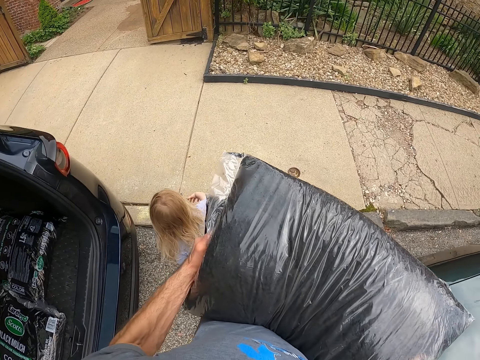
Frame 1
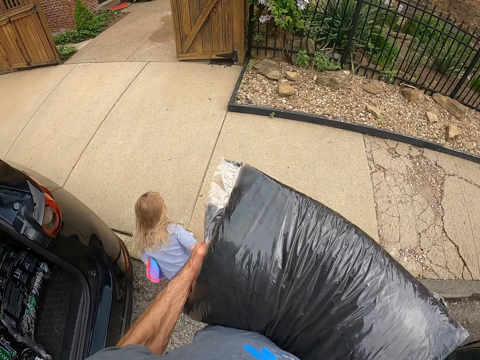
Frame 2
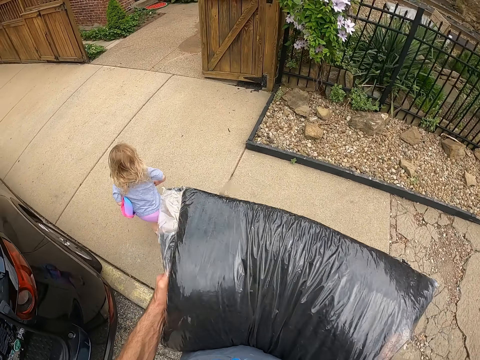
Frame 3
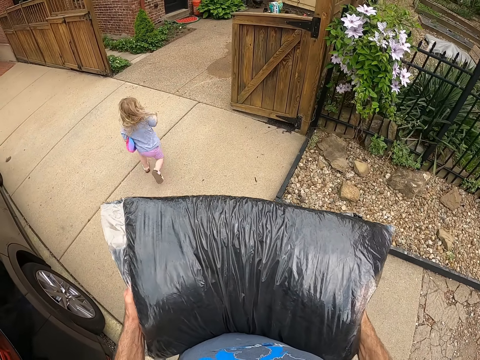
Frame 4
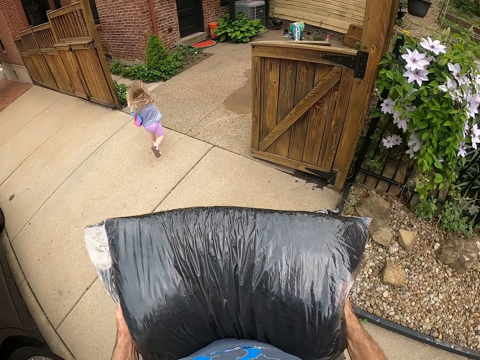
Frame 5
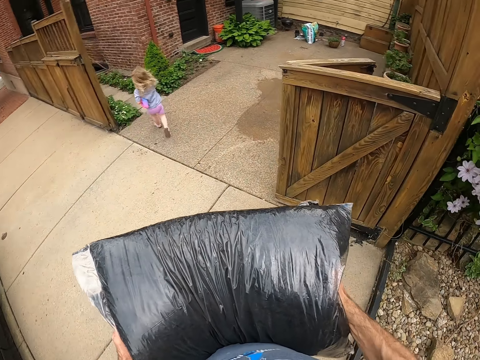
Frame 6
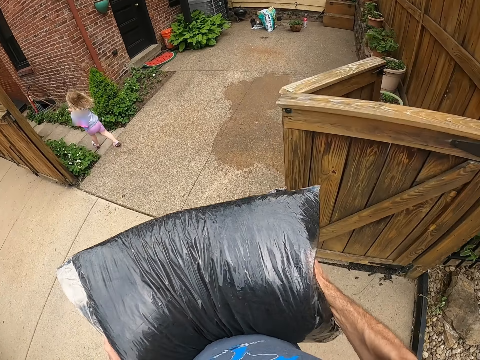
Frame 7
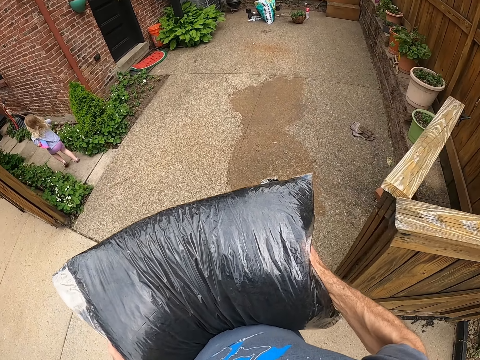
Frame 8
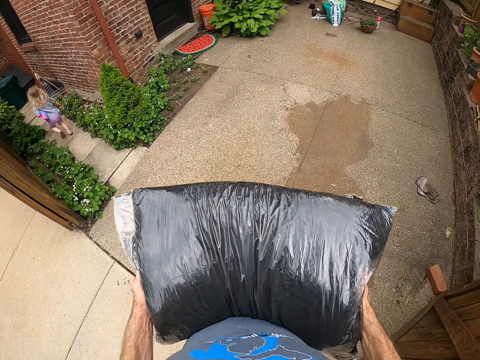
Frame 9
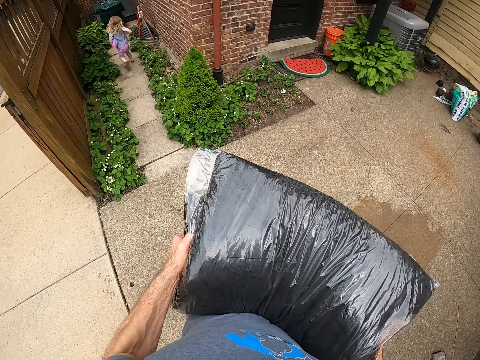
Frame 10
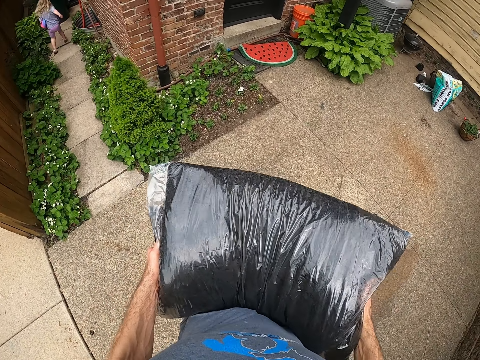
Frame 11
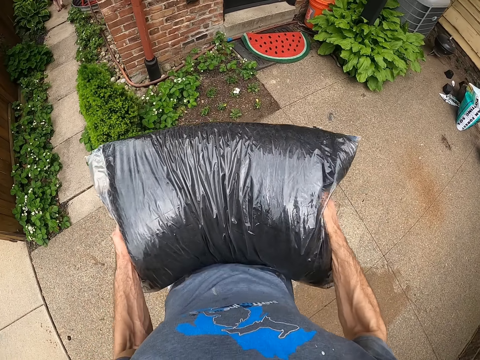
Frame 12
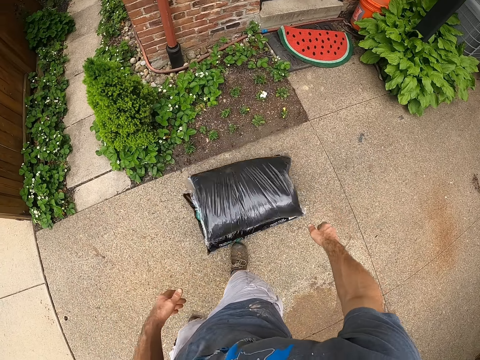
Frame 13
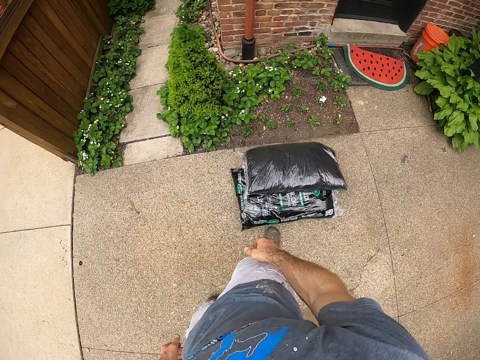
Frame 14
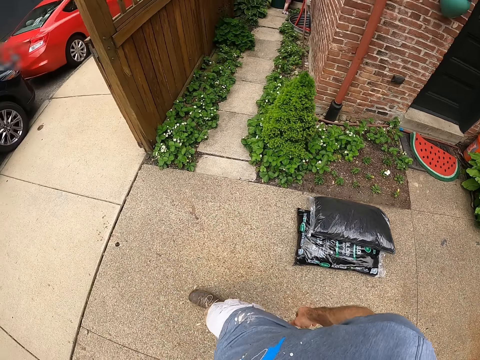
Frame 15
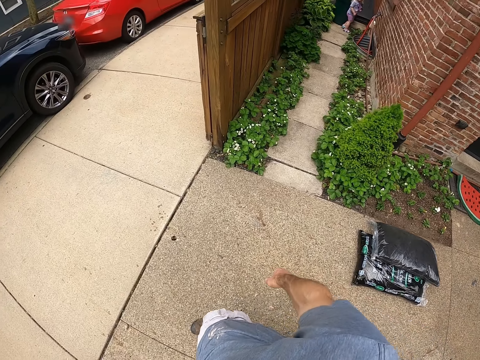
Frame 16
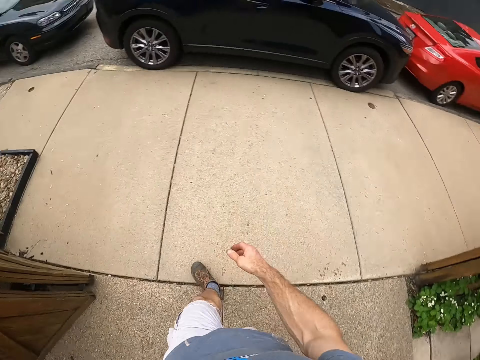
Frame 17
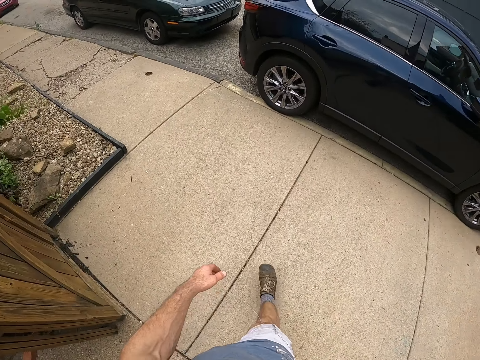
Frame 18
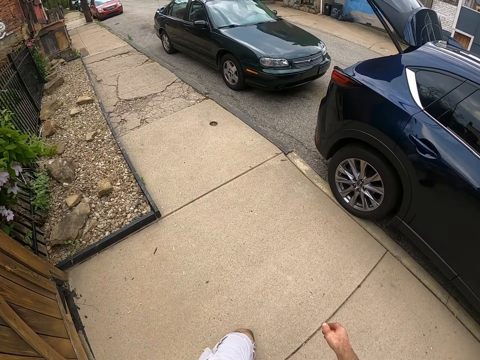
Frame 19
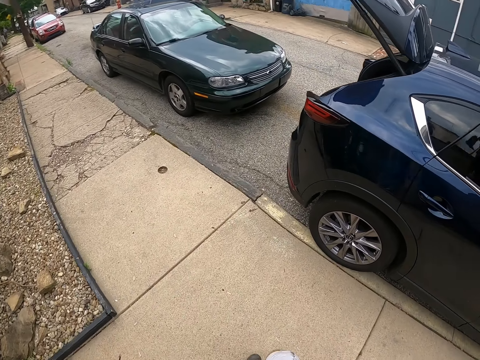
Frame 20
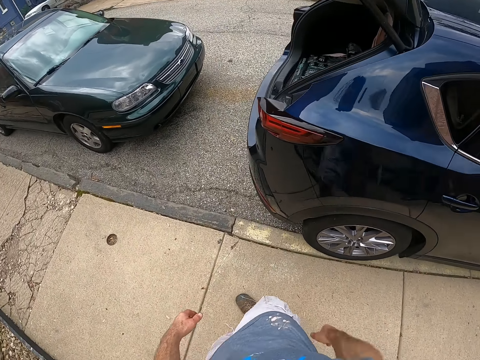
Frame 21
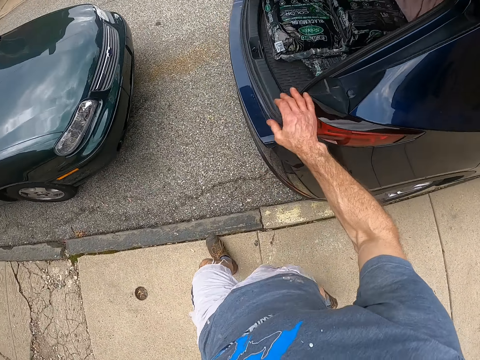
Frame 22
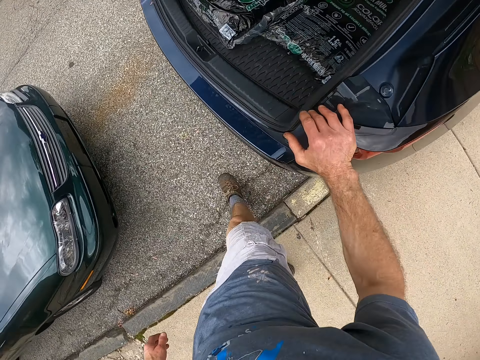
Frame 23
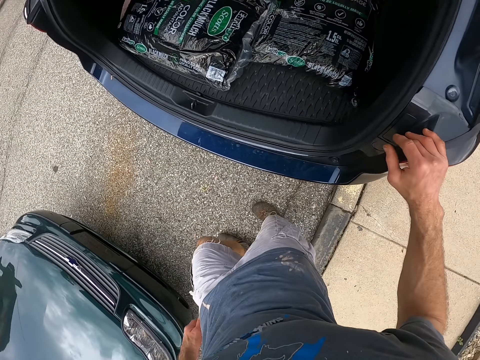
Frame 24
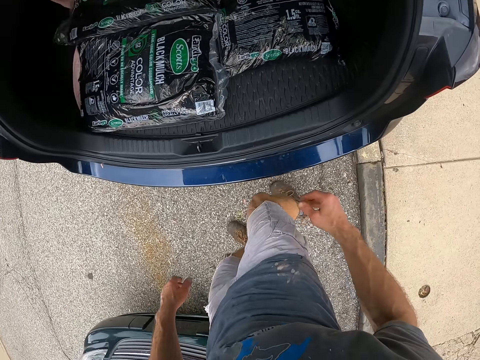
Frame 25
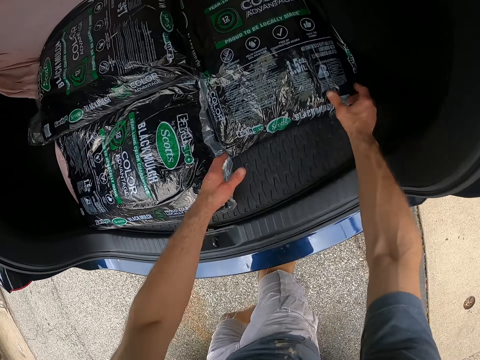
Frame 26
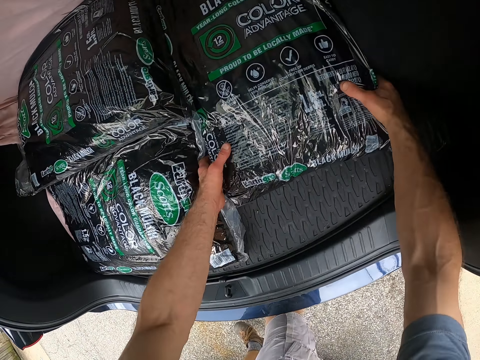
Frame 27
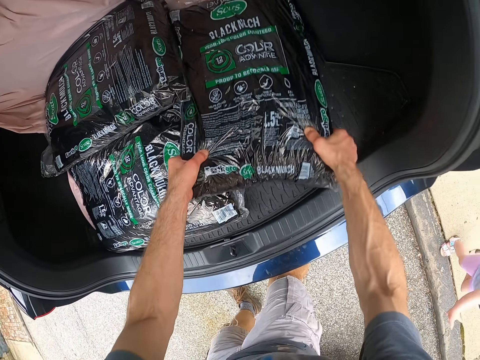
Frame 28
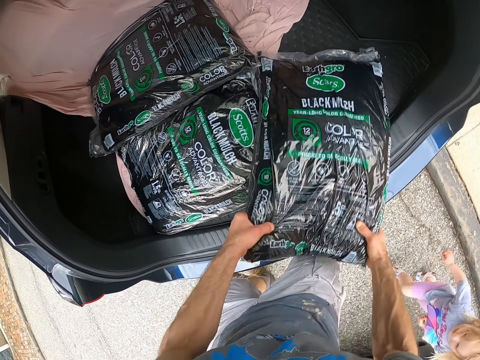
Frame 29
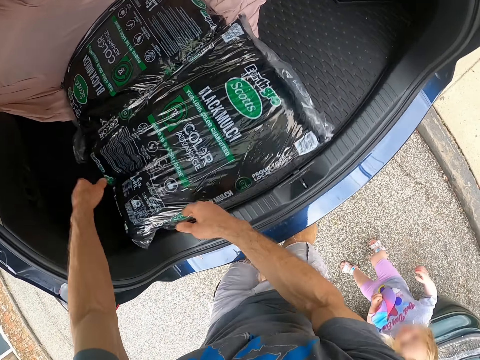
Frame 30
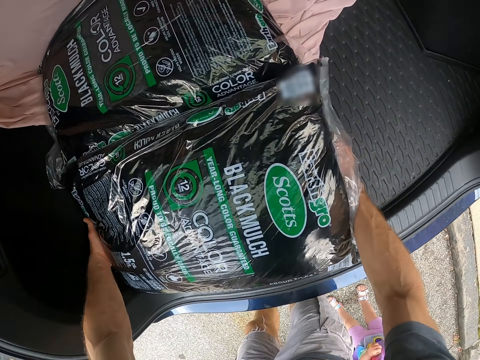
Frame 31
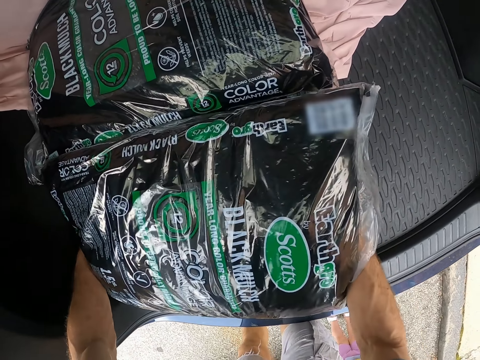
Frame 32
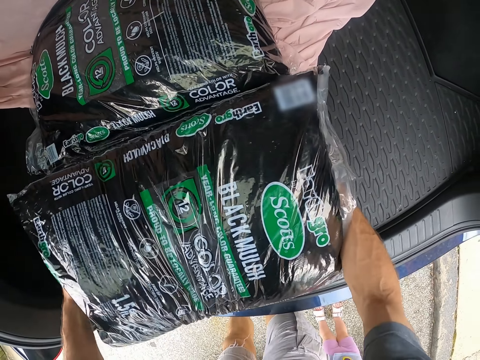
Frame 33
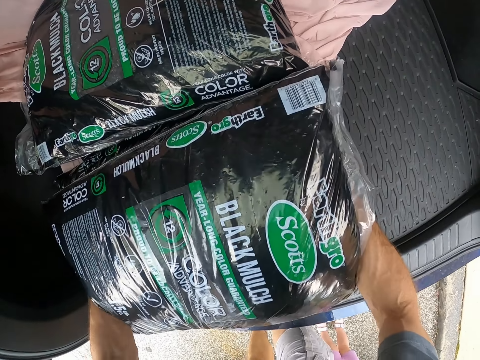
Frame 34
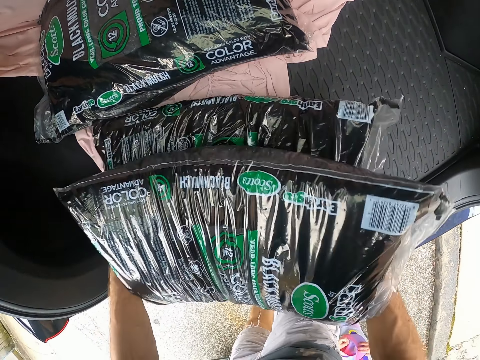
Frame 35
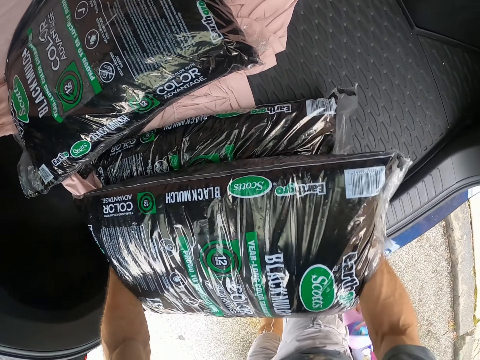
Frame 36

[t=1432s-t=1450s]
A child runs towards the house. The camera wearer walks with the manure bag in his hand towards the garden. He drops the bags on the ground. He walks back to the car. He takes the manure bag from the boot. The child runs close to the boot.

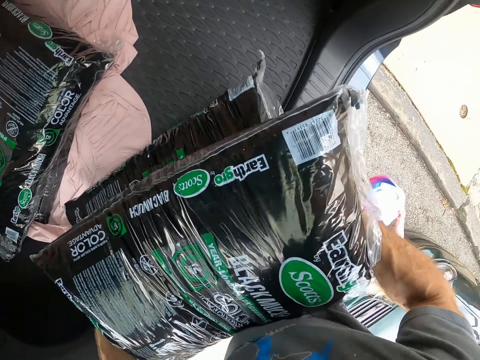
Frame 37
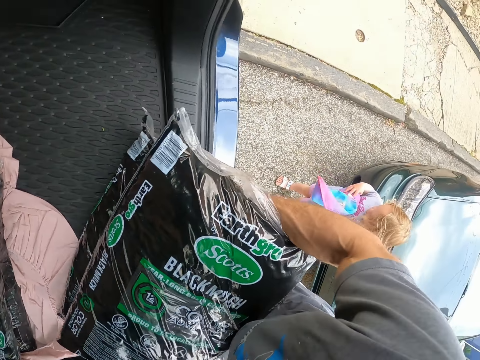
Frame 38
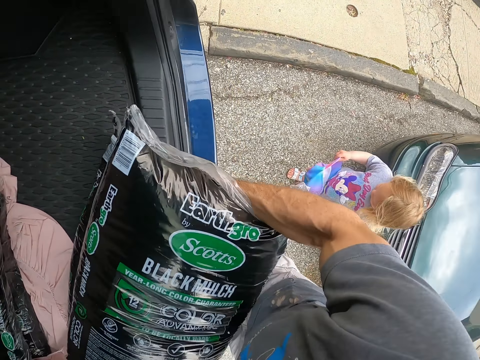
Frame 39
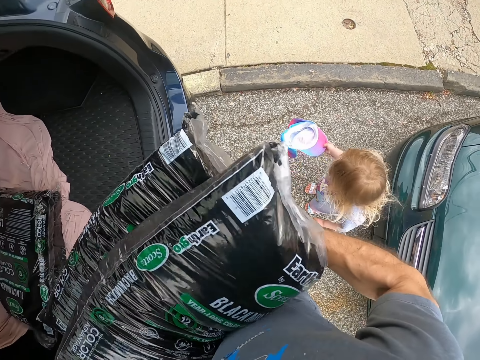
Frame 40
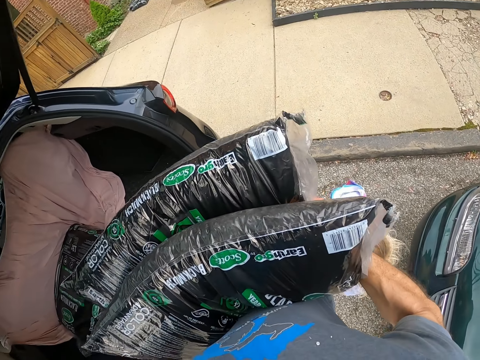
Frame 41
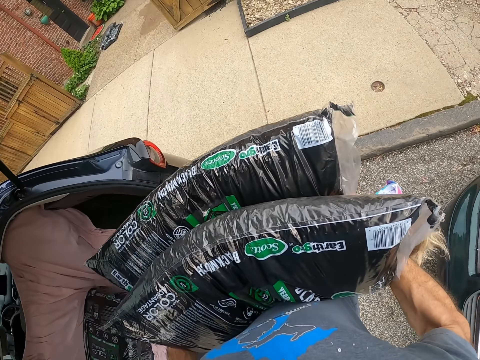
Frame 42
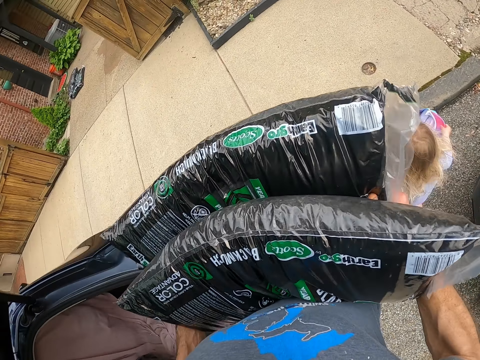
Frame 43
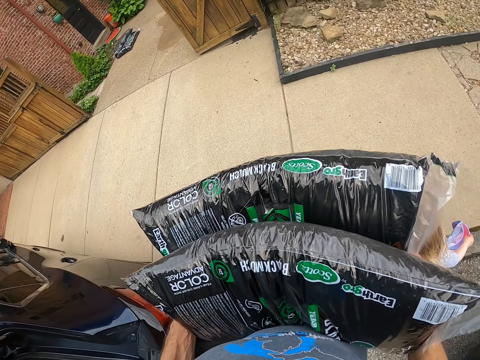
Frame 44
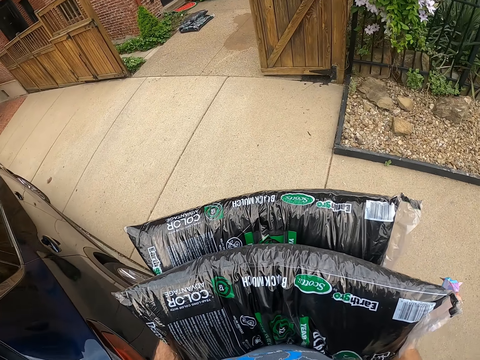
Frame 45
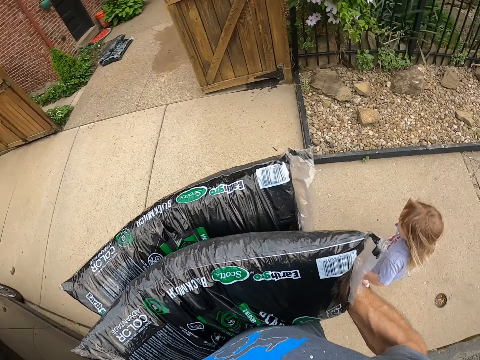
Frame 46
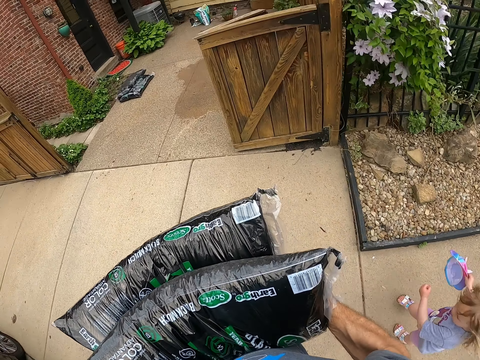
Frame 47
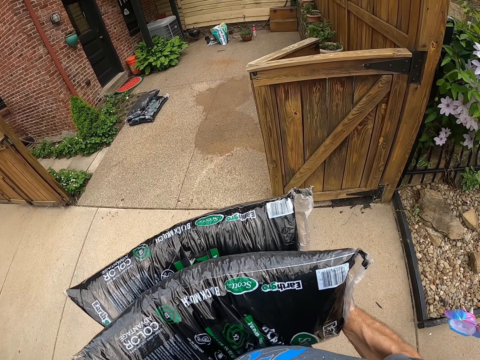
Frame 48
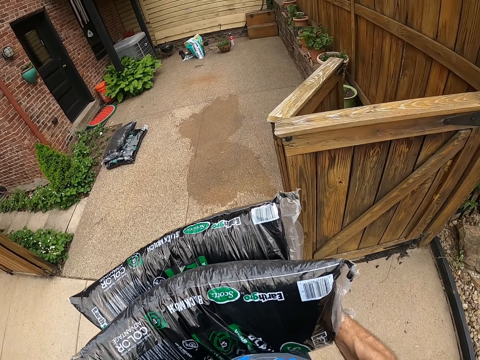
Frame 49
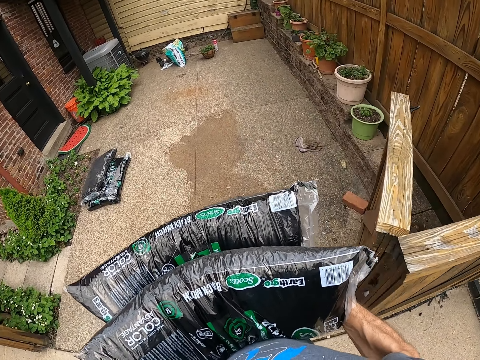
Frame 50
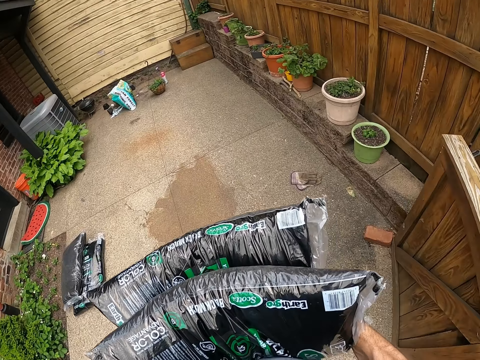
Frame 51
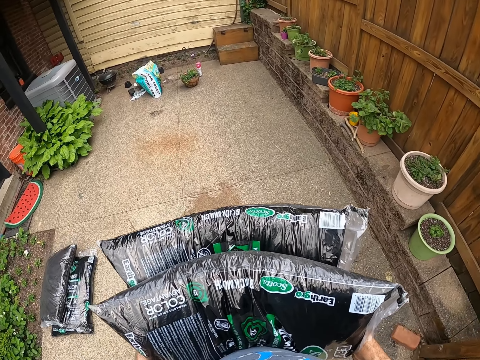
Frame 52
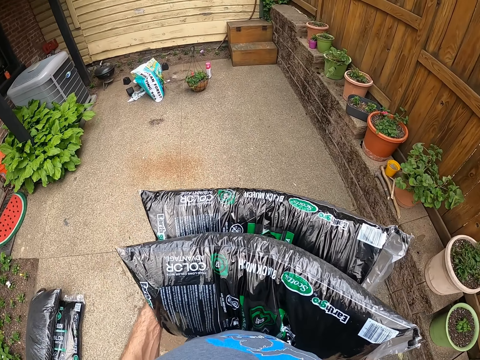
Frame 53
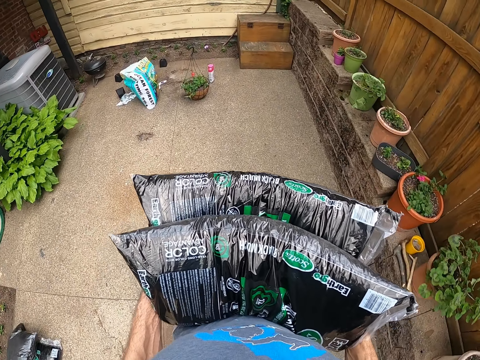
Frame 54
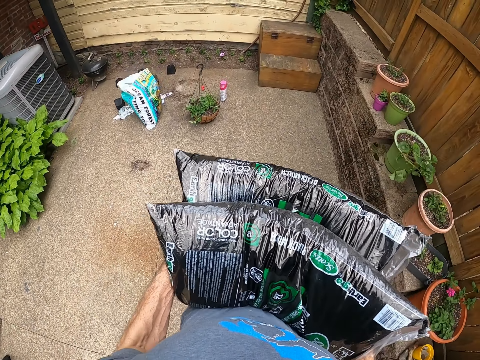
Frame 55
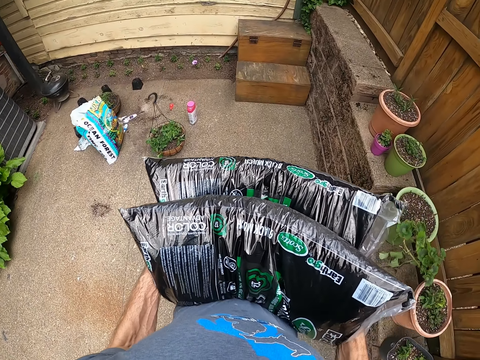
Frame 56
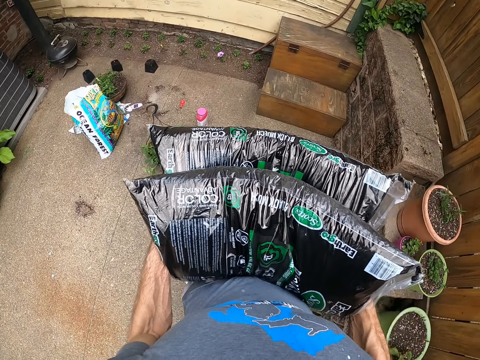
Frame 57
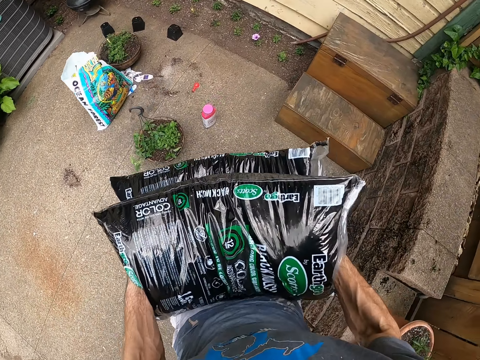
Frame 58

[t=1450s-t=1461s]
The camera wearer carries the bags from the boot of his car. He walks with the manure bag in his hand towards the garden.
